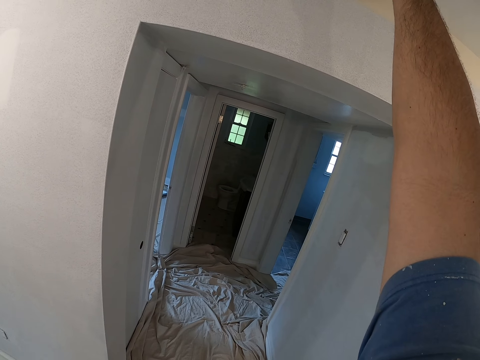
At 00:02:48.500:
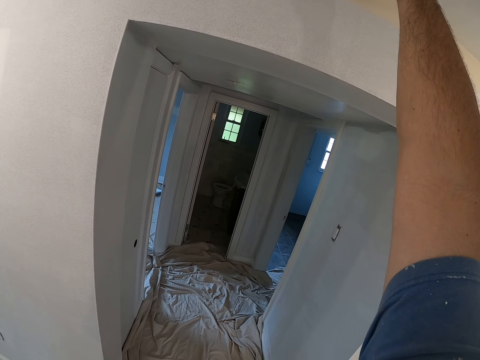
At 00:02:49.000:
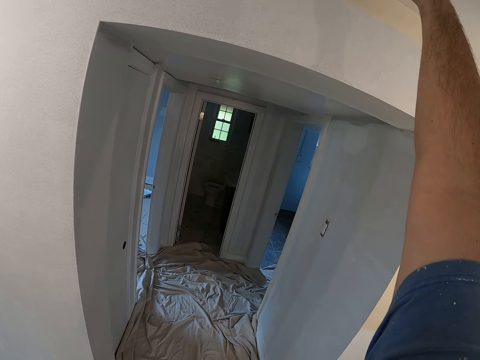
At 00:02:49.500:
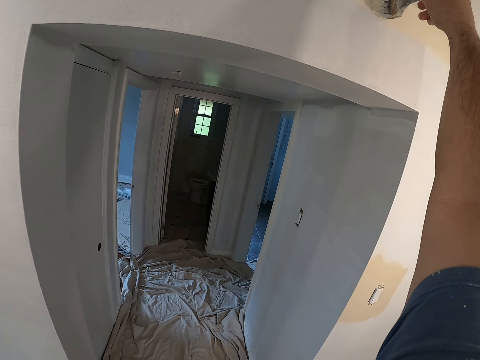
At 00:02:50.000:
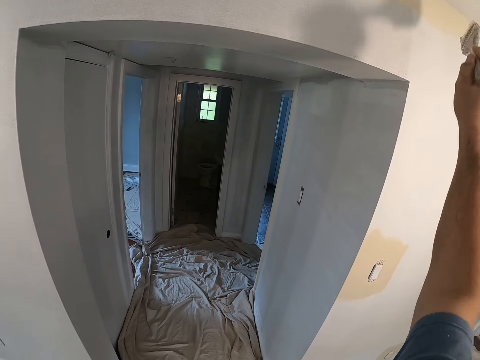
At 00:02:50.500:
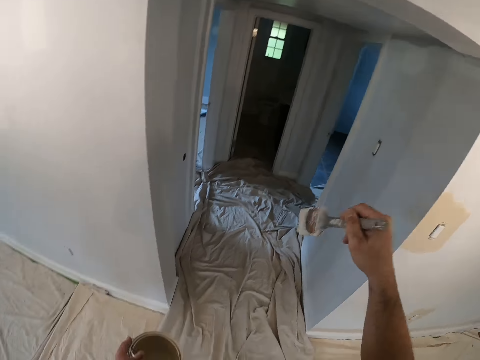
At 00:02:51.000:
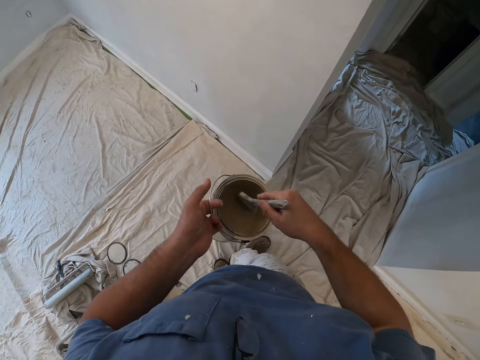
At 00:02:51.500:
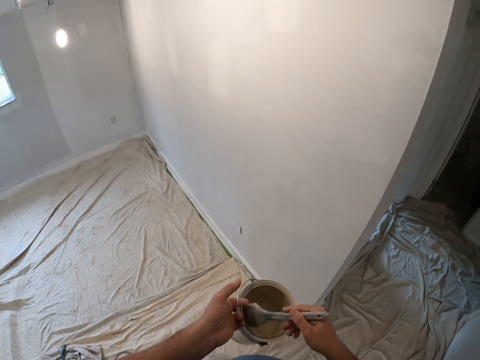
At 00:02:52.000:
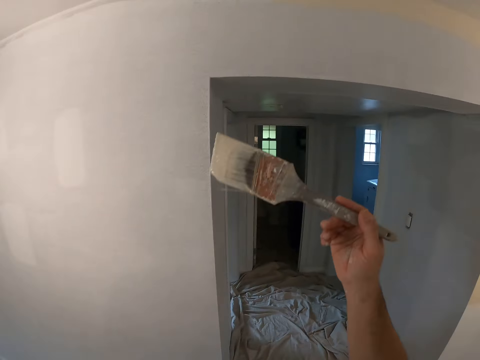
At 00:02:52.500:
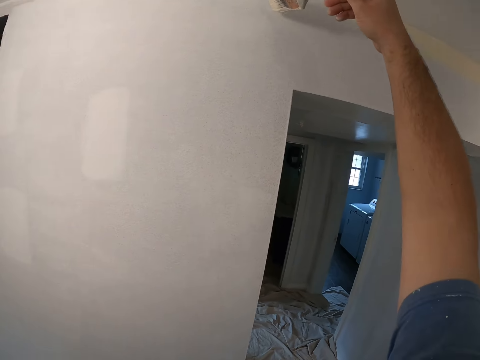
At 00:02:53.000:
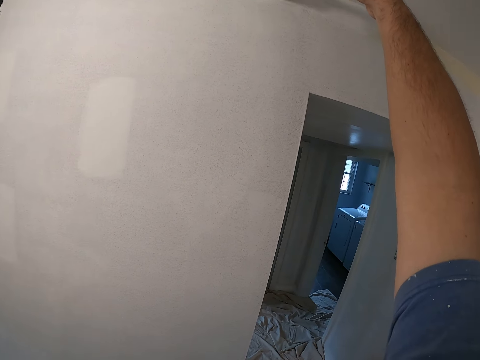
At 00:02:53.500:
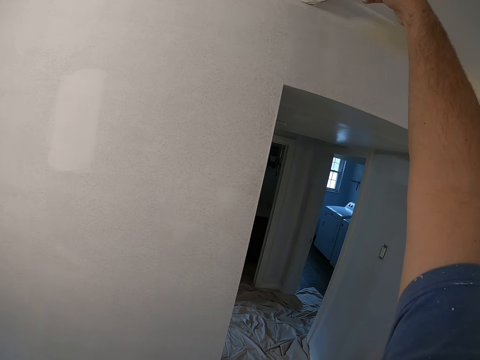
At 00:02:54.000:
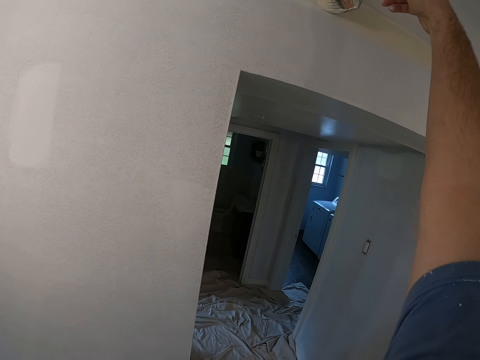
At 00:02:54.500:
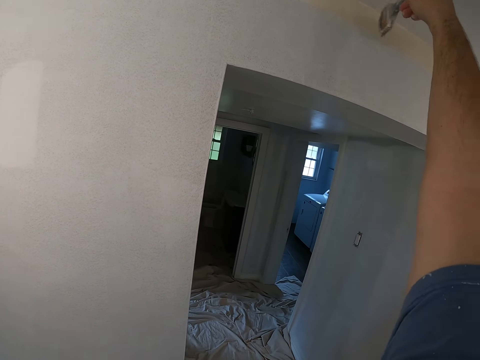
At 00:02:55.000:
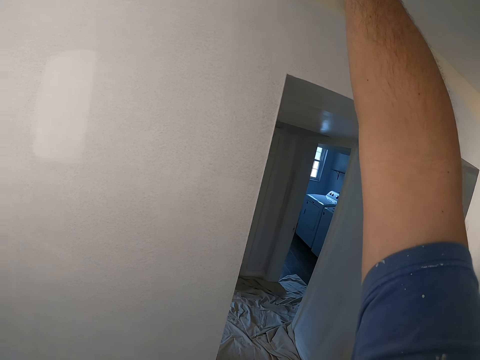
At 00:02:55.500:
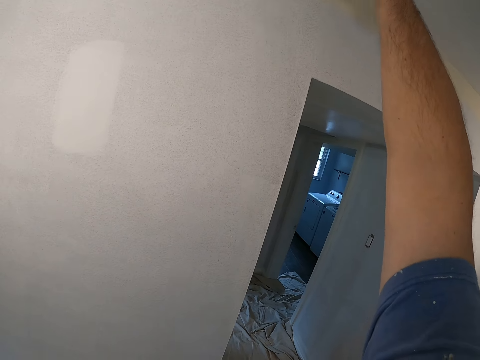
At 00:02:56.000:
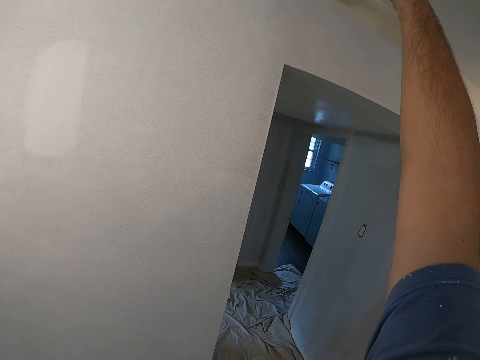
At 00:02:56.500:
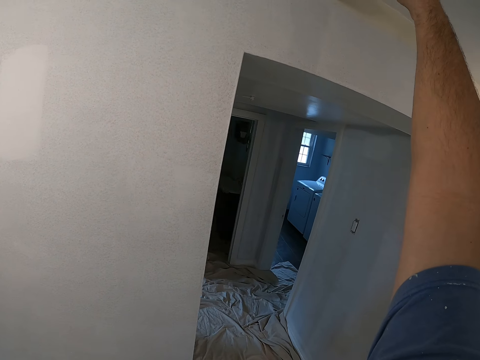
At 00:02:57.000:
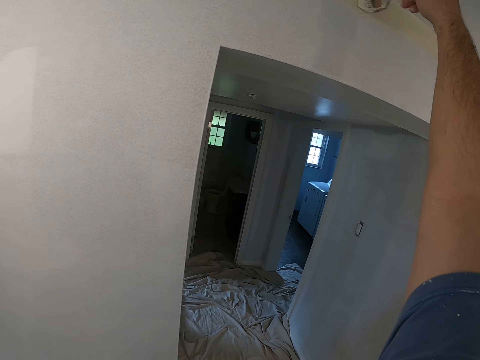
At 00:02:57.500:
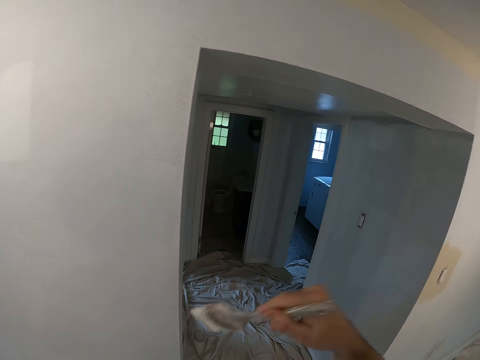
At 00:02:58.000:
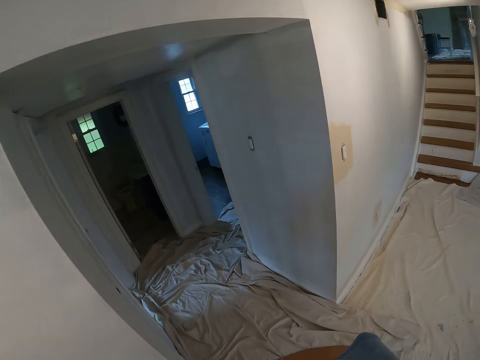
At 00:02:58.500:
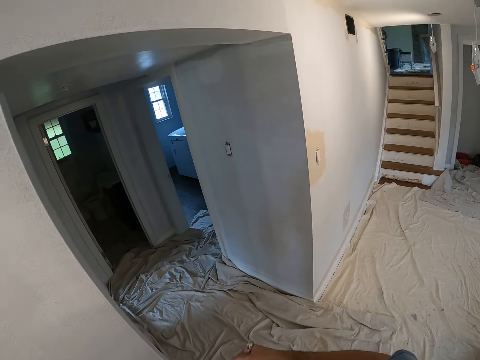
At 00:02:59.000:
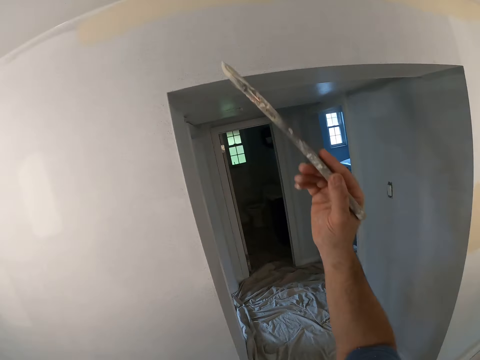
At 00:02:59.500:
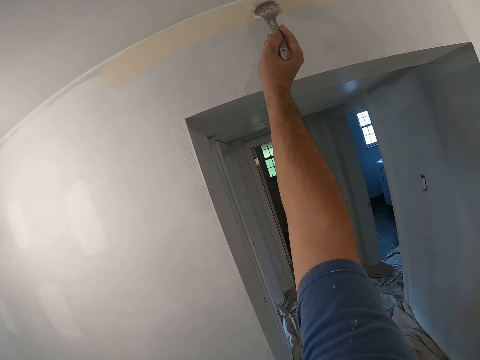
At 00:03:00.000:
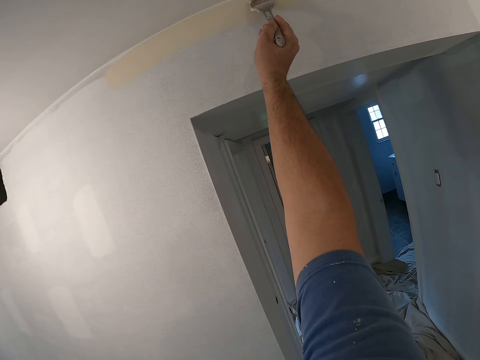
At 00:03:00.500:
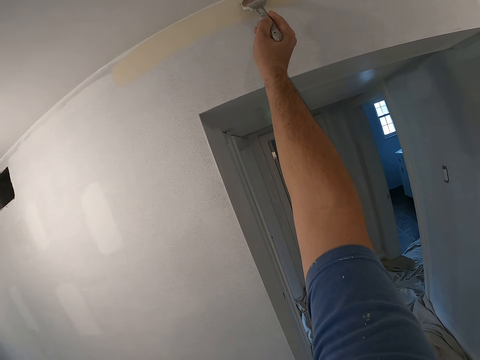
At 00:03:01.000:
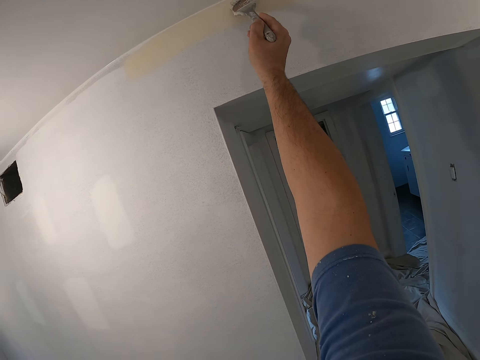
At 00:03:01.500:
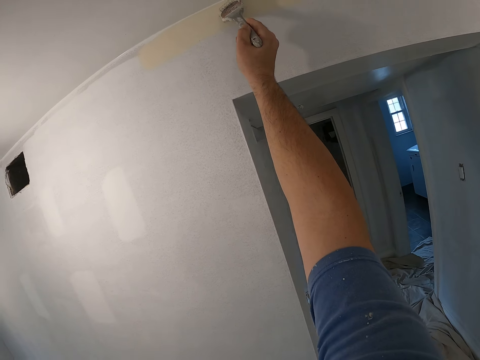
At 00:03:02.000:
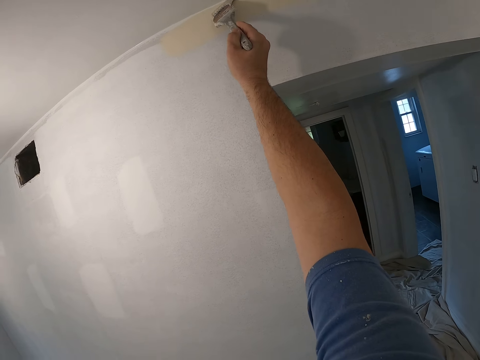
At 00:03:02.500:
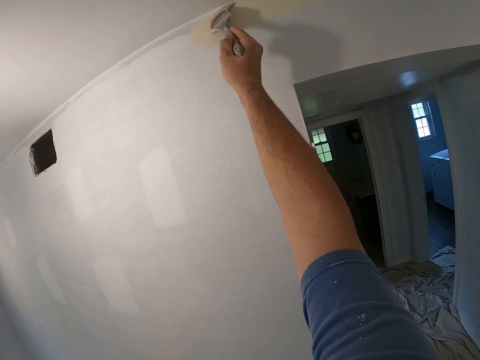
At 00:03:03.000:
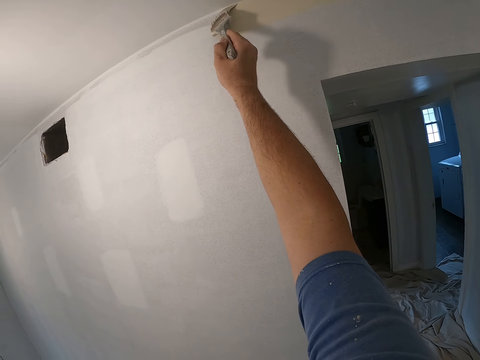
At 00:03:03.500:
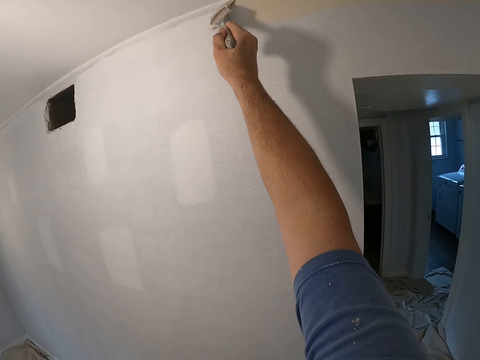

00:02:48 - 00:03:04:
The camera wearer dips paint from the paint can with a paint brush. They paint the edge of the wall with the paint brush. They dip paint from the paint can with the paint brush. They paint the wall with the paint brush.

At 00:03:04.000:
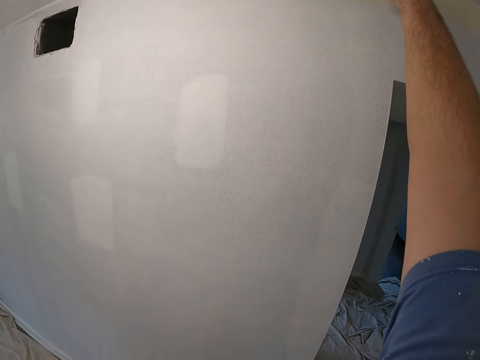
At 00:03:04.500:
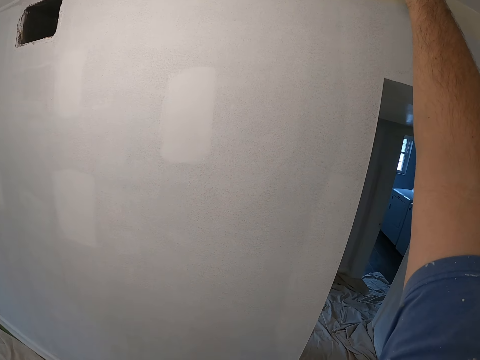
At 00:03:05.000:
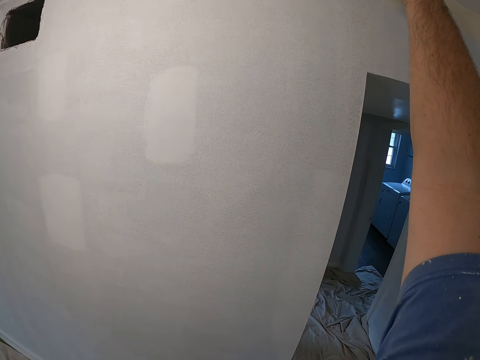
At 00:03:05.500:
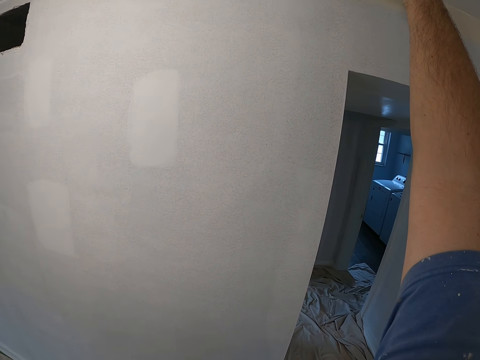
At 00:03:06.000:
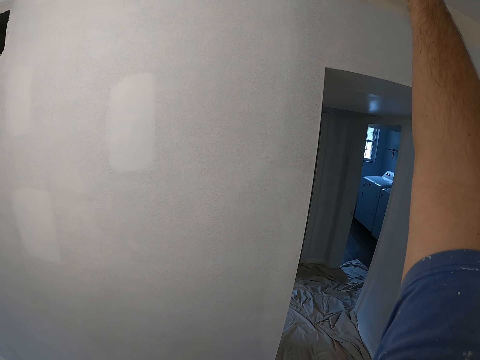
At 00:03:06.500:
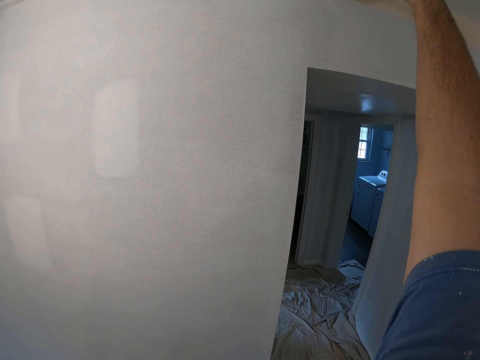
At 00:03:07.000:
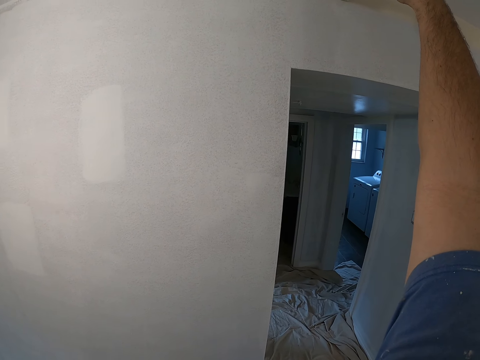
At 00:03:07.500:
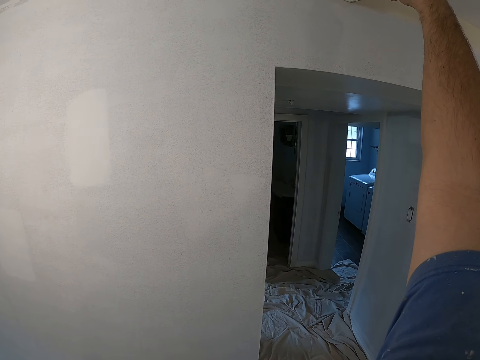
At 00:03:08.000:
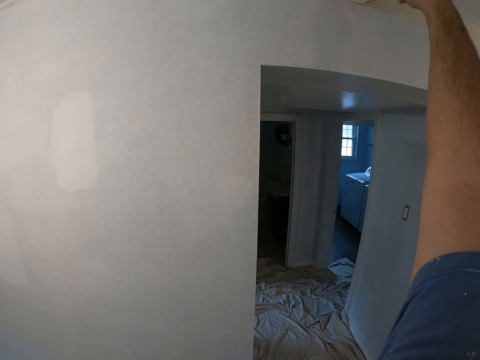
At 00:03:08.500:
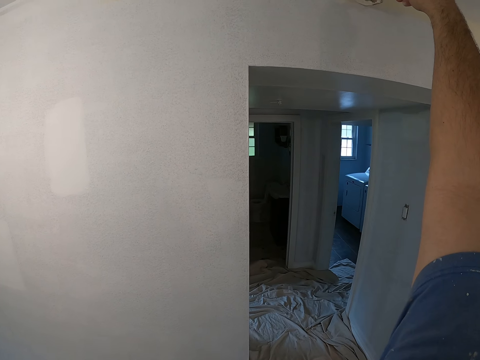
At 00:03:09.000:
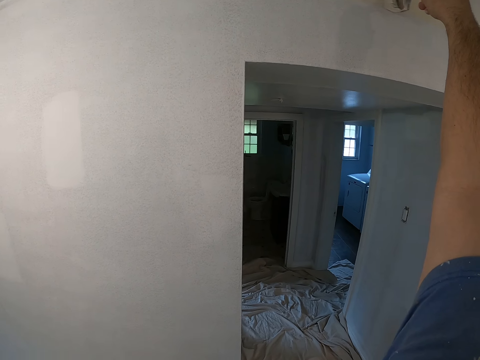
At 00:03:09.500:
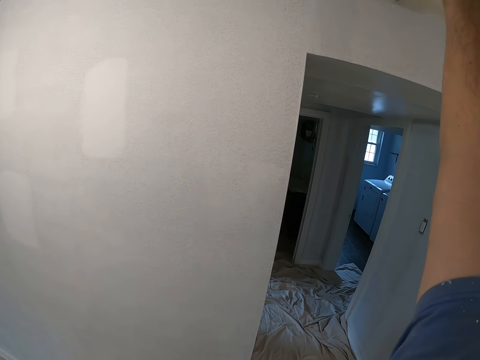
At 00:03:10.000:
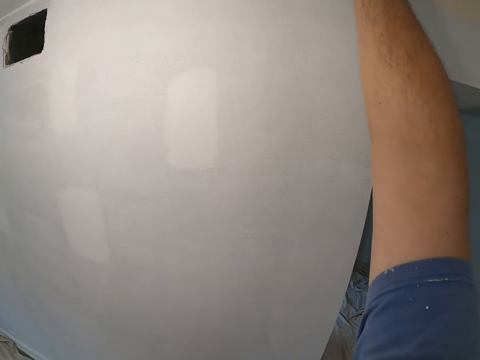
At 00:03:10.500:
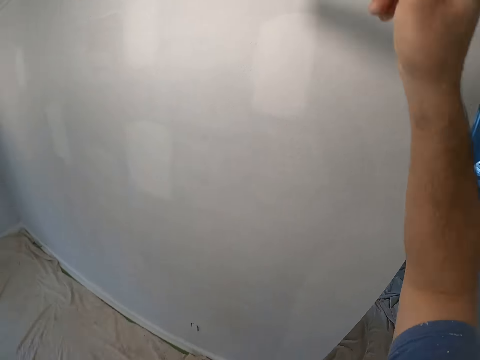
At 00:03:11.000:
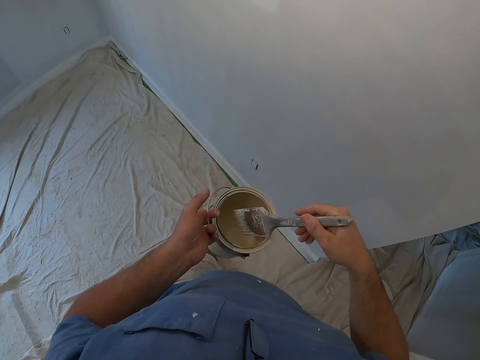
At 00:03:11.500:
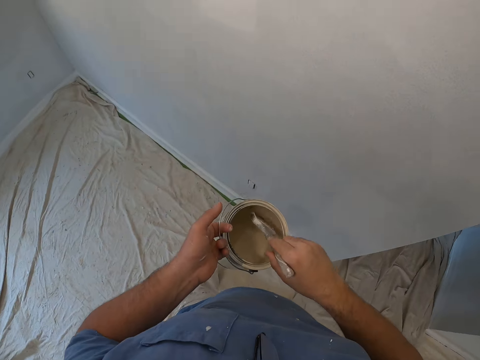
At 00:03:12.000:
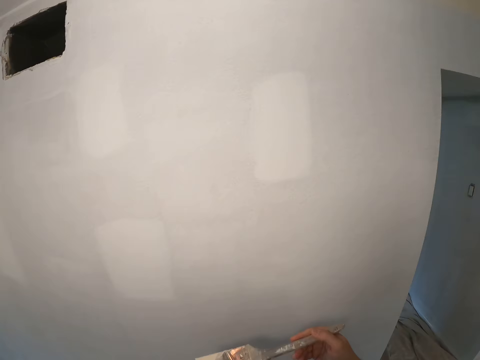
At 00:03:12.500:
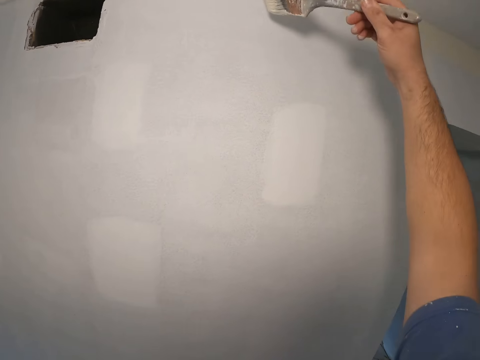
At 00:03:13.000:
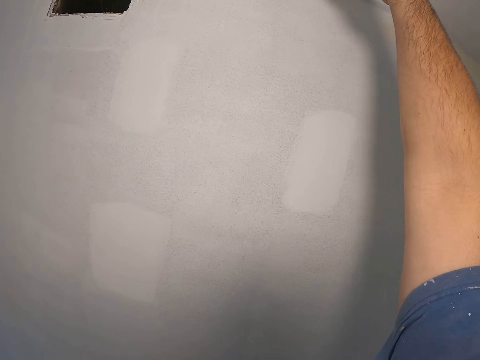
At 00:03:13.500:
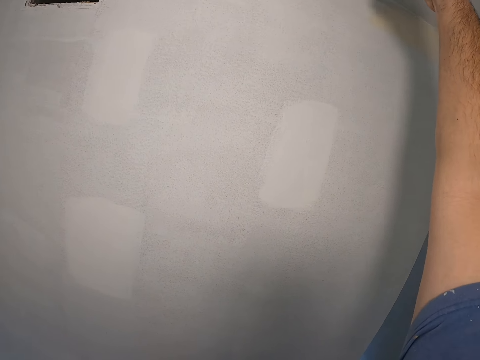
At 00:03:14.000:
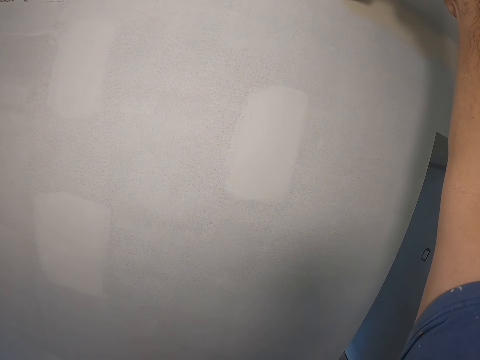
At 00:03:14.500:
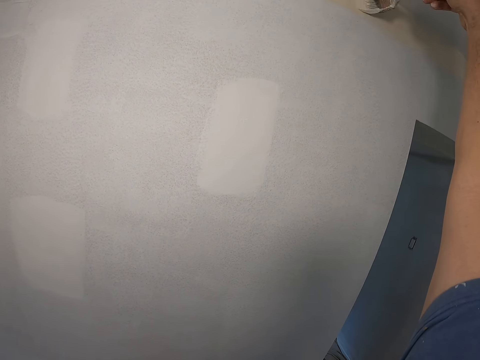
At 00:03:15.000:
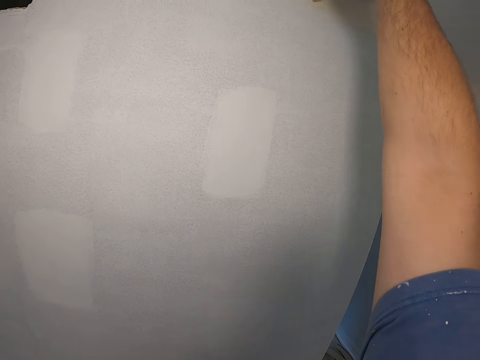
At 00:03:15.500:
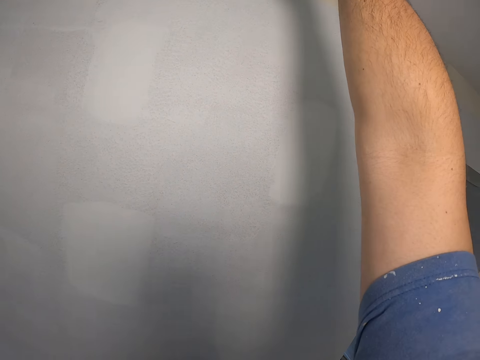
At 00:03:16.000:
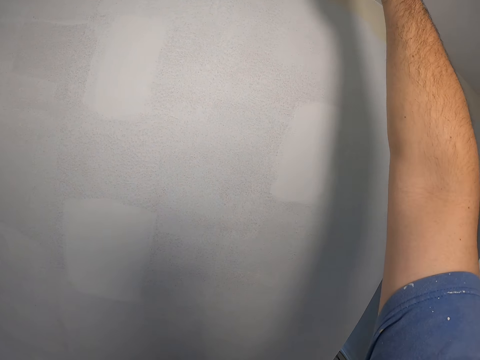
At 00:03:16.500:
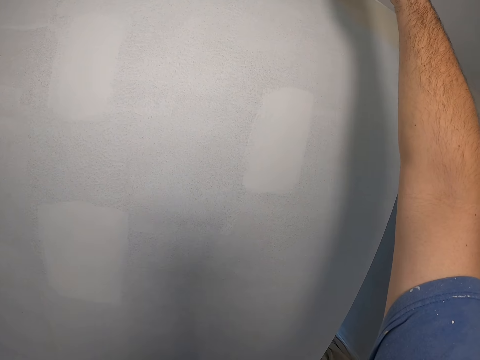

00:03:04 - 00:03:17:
The camera wearer dips paint from the paint can with a paint brush. They paint the edge of the wall with the paint brush.
